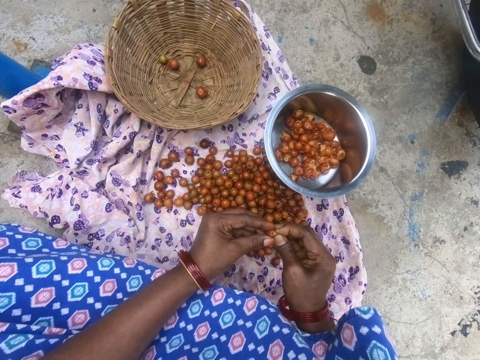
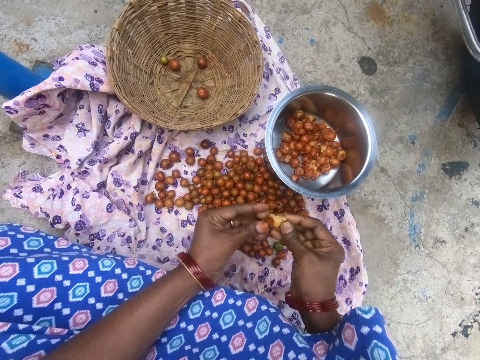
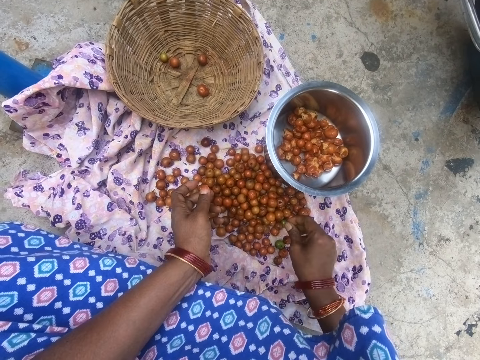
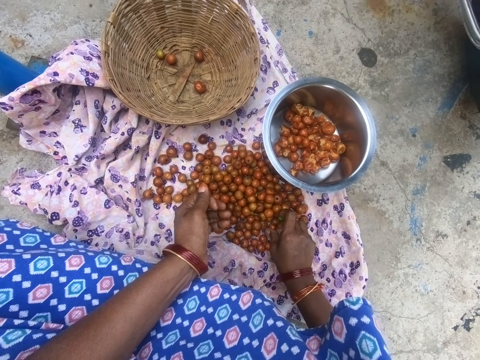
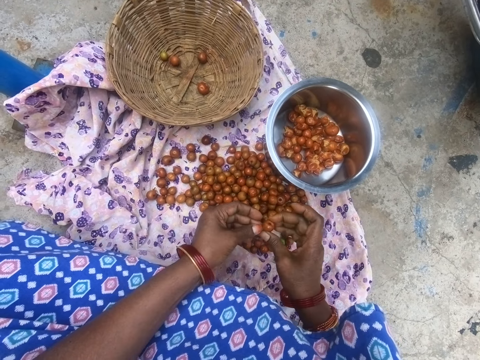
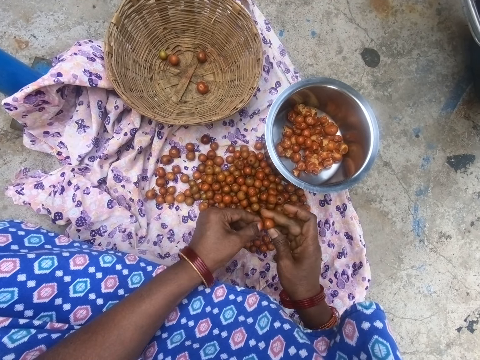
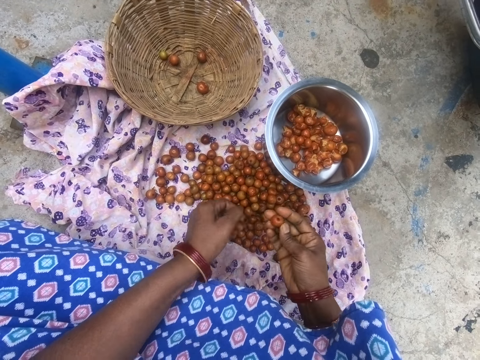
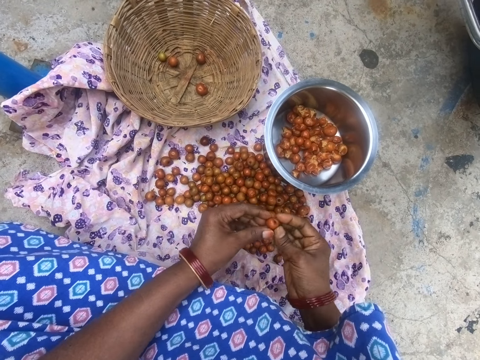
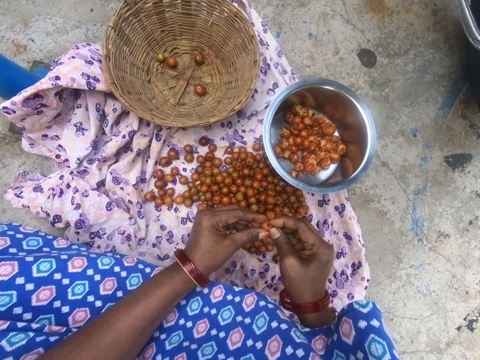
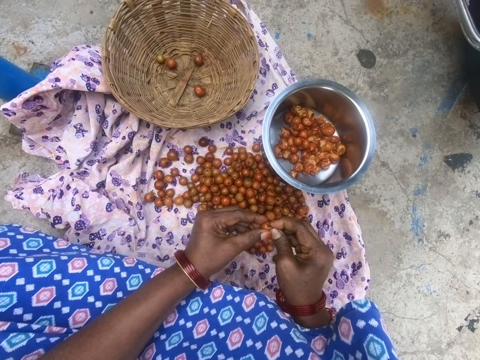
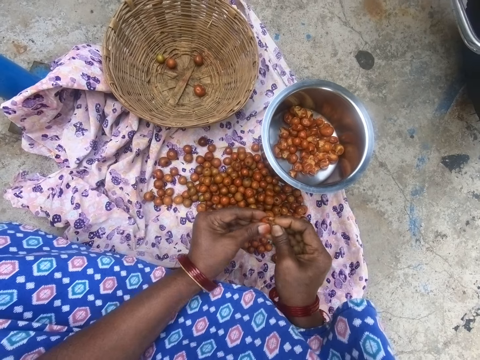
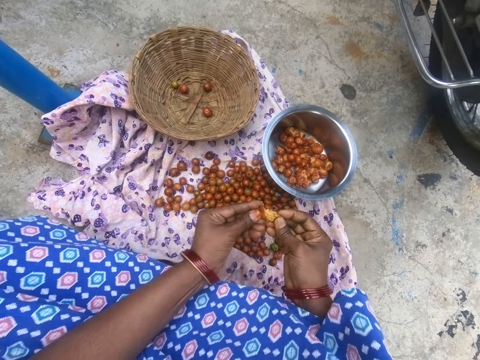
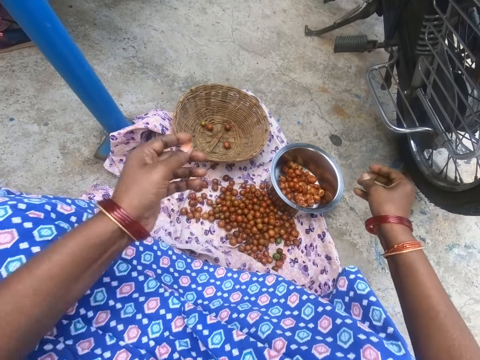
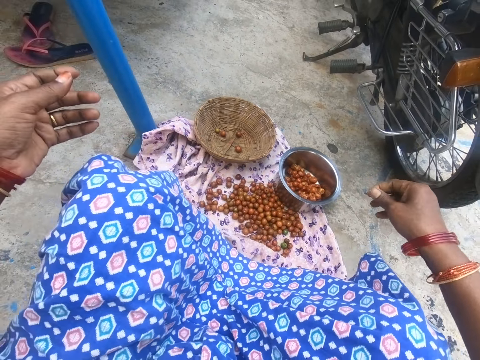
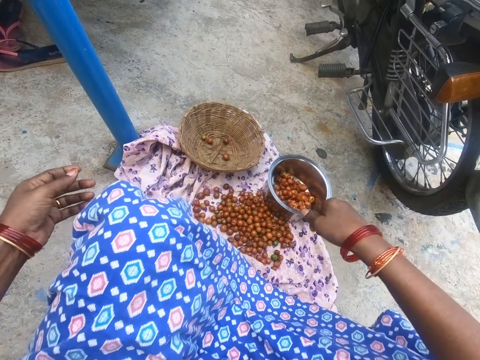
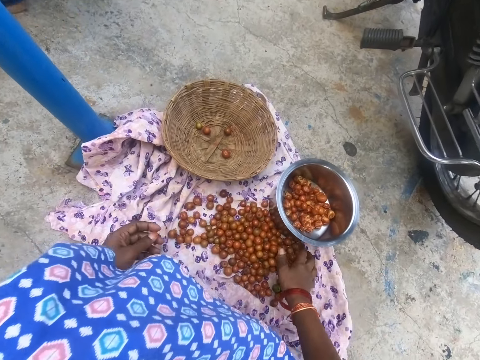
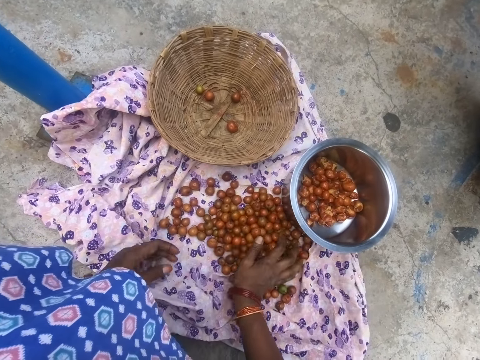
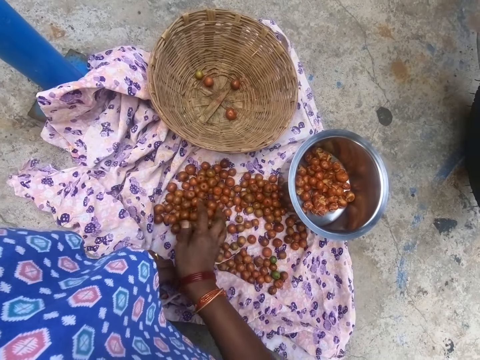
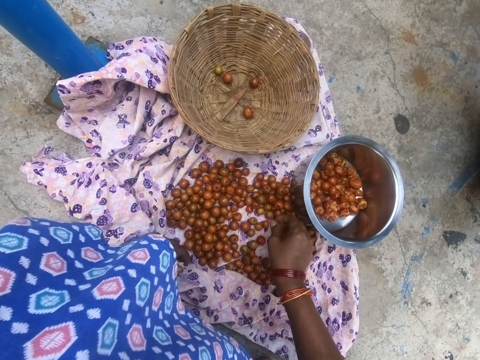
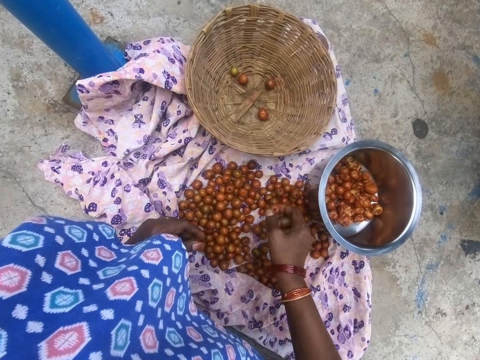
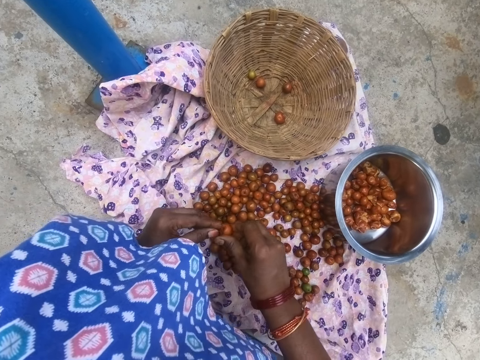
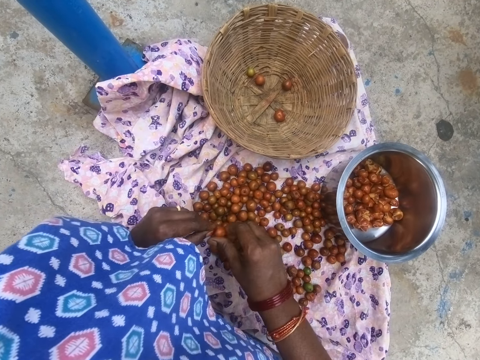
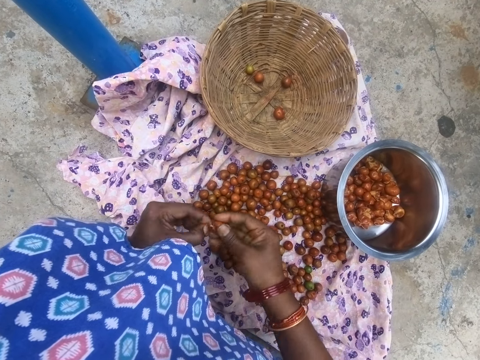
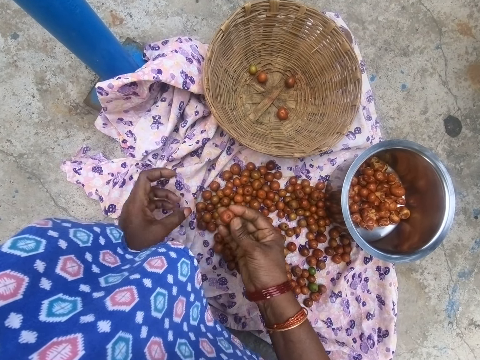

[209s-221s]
The camera wearer cuts something. They open a longan. They take something. They drop the longan in the cooking pot. They remove the cuticle. They cut something. They move backward. They drop something in the cooking pot. They bring together some longans. They pick up a longan. They remove the cuticle.

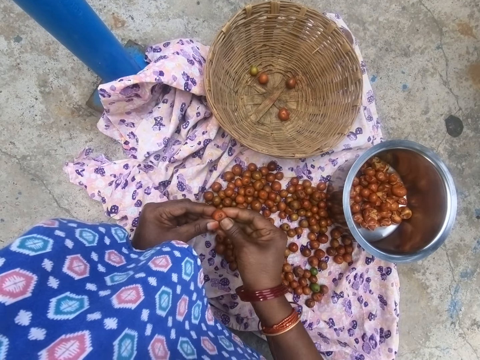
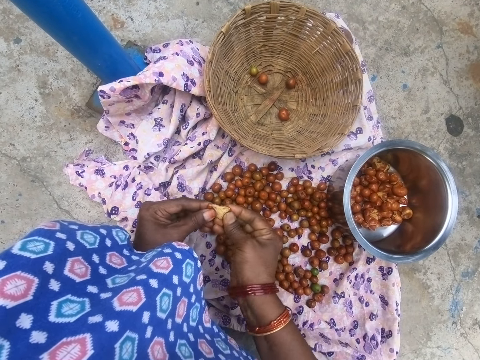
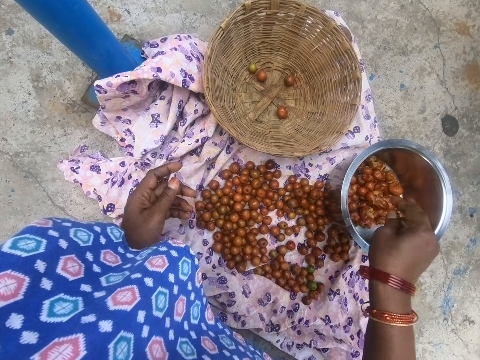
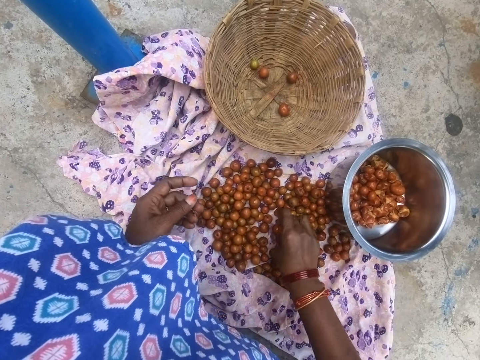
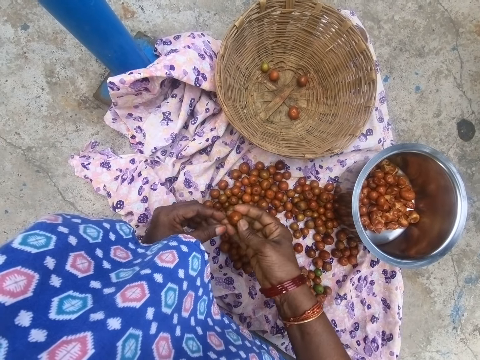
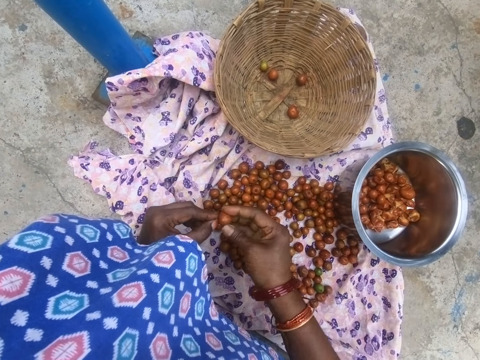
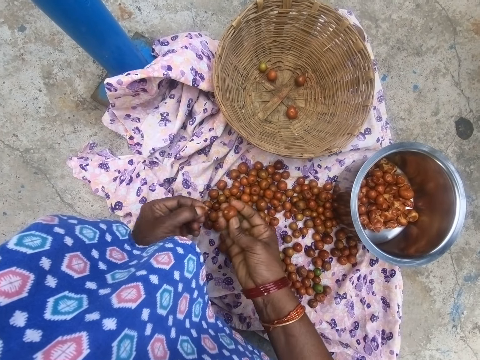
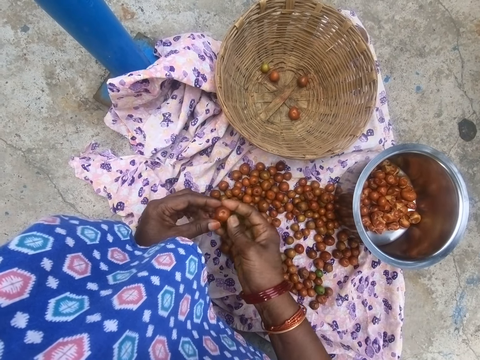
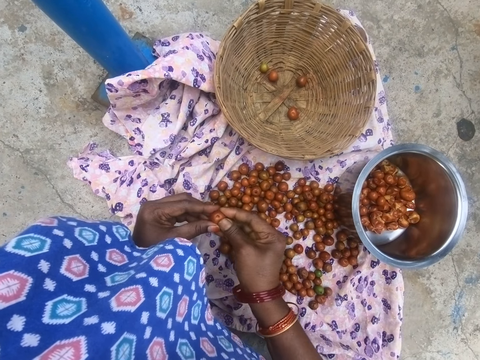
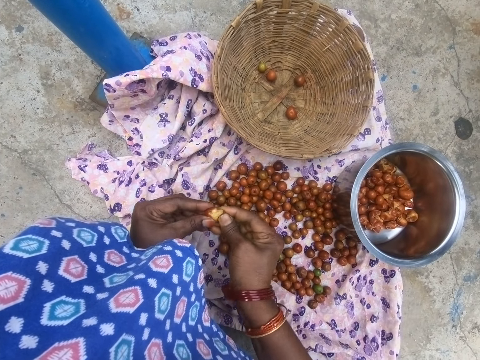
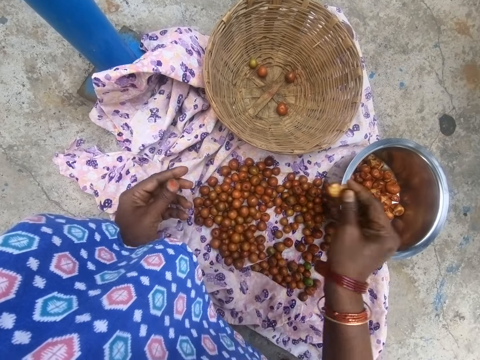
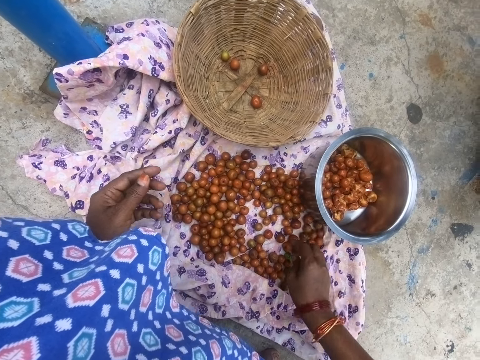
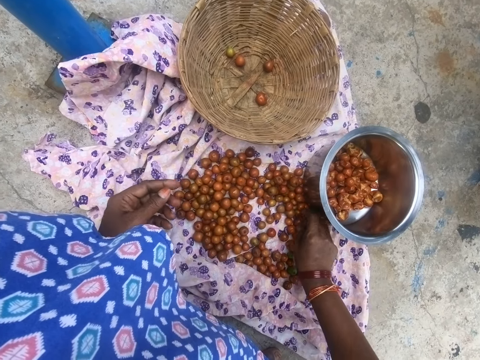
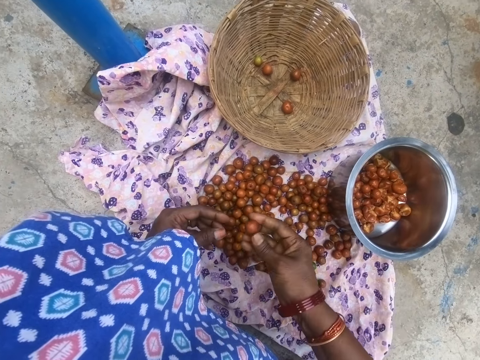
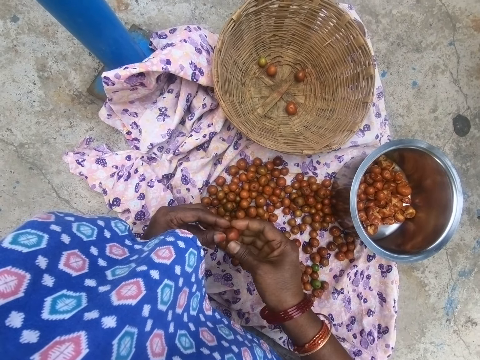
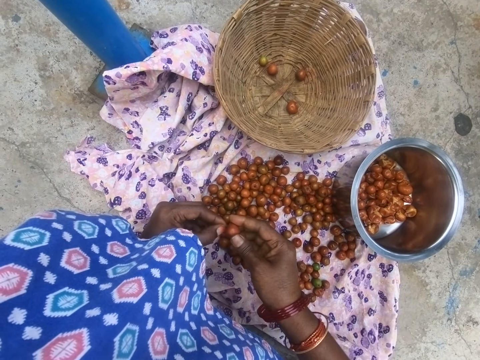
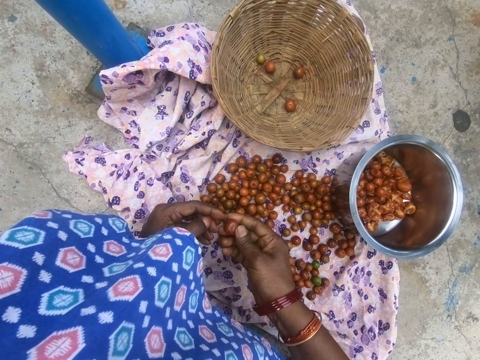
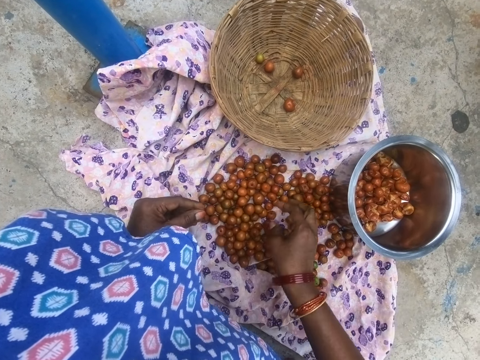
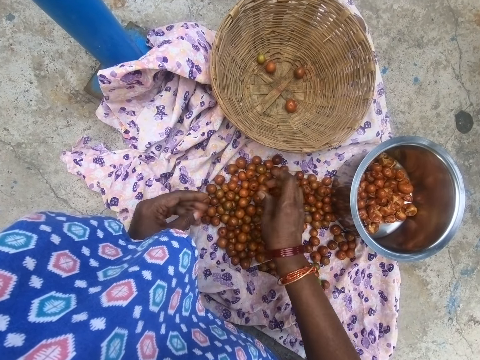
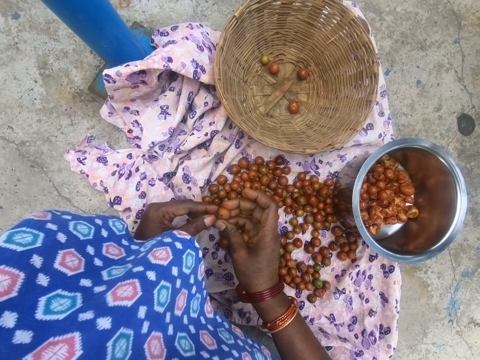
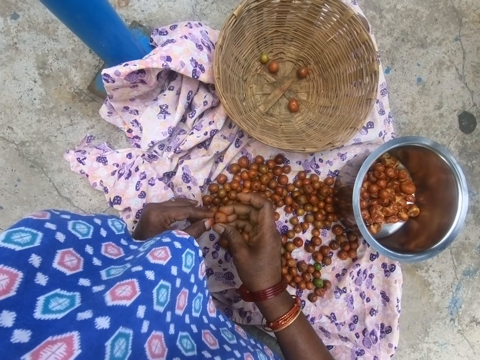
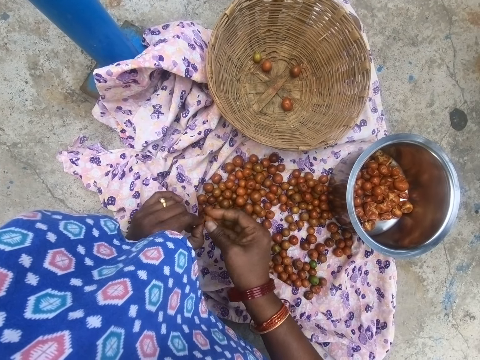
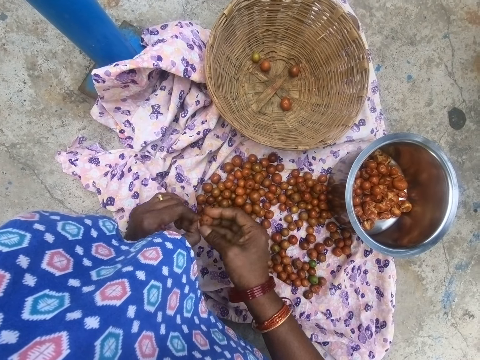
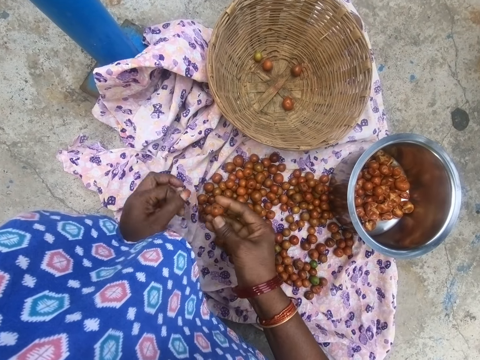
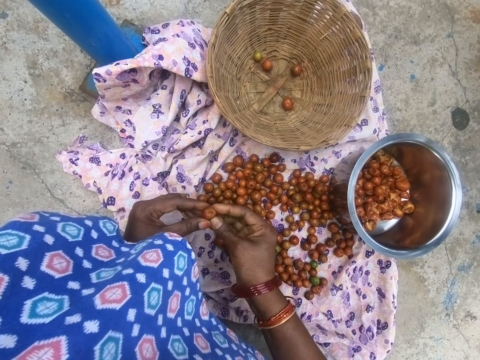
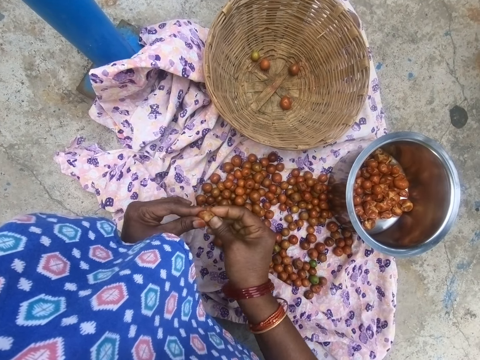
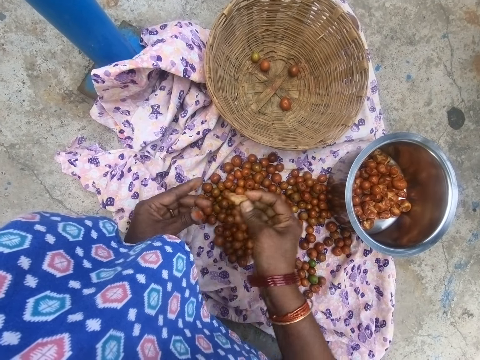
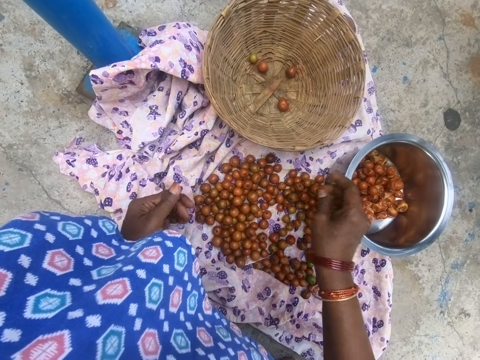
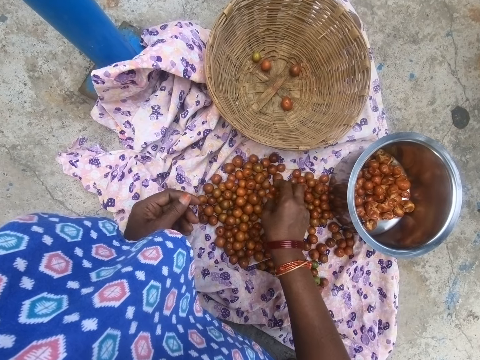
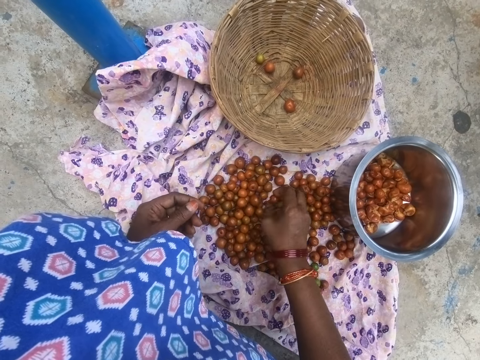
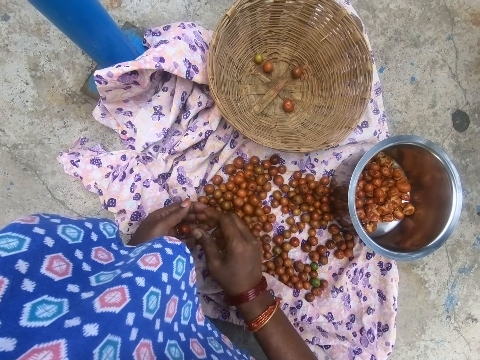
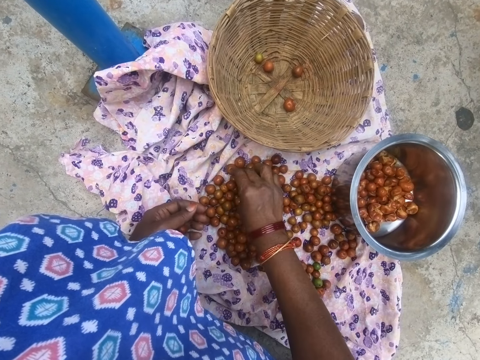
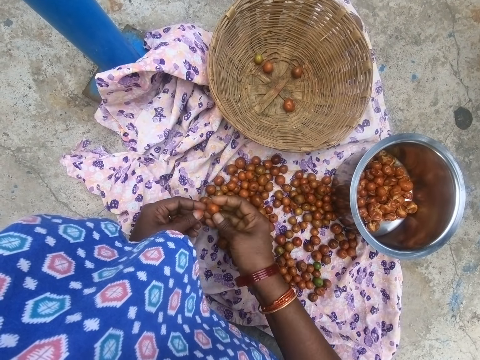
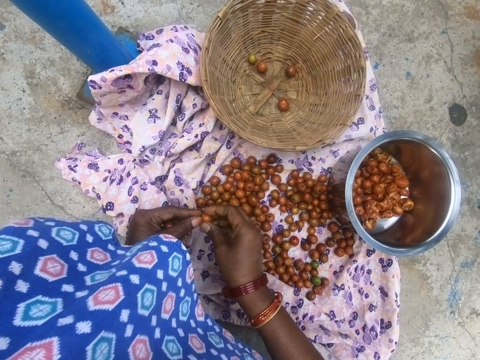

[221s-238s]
The camera wearer cuts something. They open a longan. They drop the longan in the cooking pot. They pick up a longan. They remove the cuticle. They open the longan. They cut something. They drop the longan in the cooking pot. They pick up a longan. They remove the cuticle. They drop the longan. They pick up a longan. They open the longan. They cut something. They drop the longan in the cooking pot. They pick up a longan.
